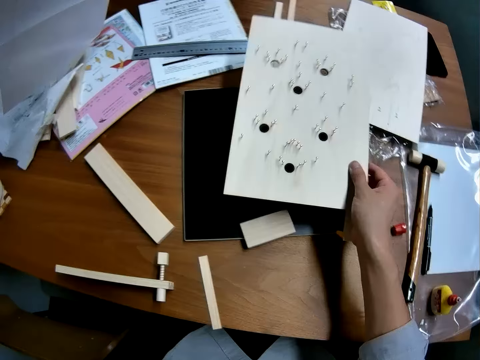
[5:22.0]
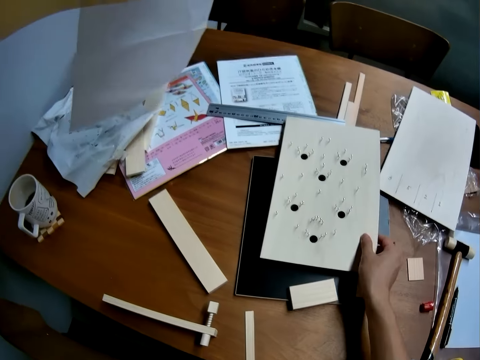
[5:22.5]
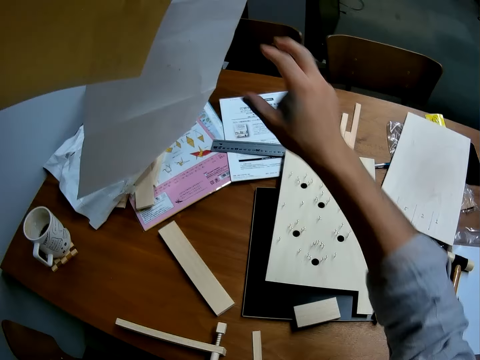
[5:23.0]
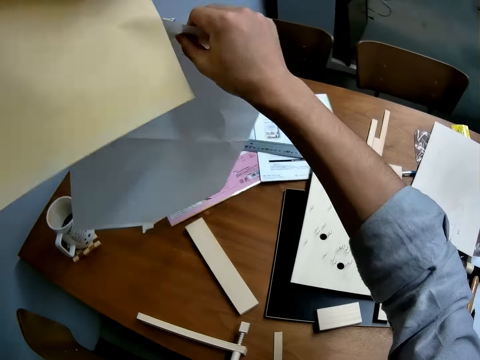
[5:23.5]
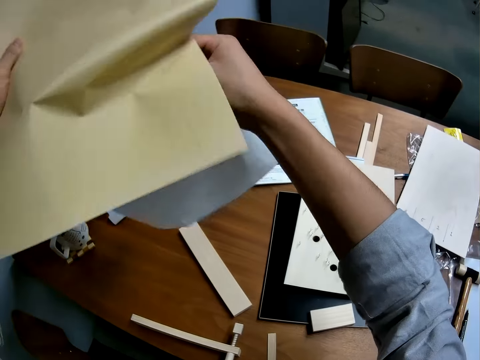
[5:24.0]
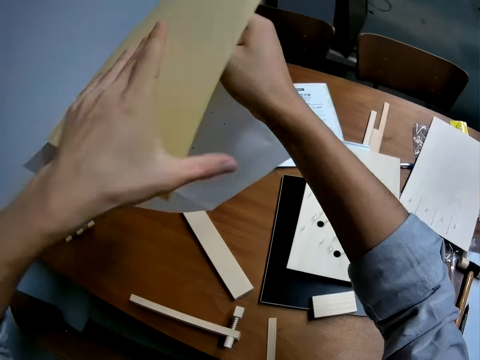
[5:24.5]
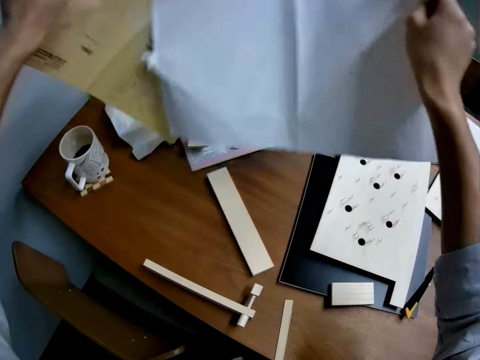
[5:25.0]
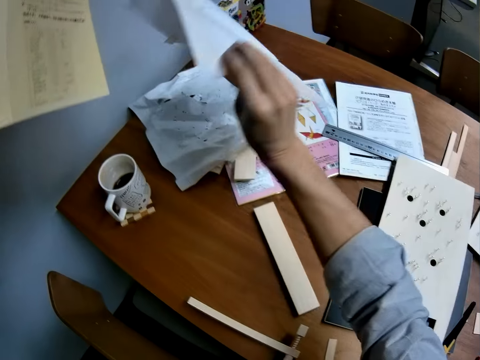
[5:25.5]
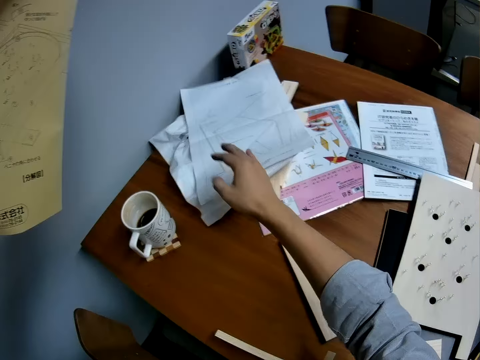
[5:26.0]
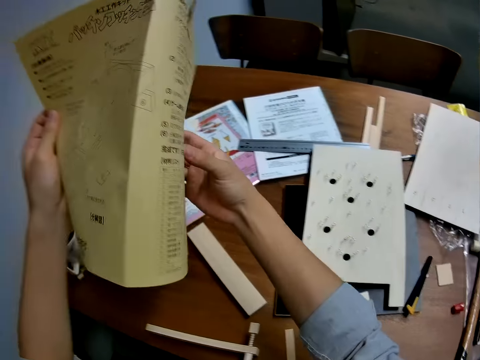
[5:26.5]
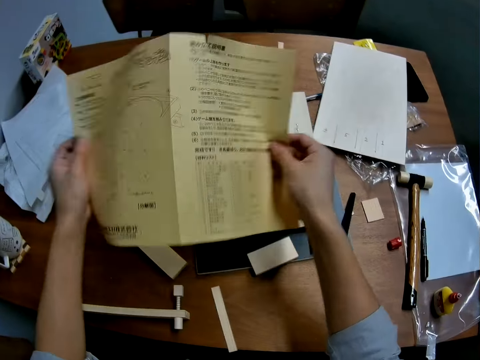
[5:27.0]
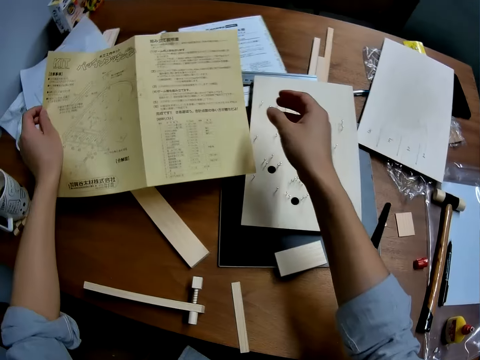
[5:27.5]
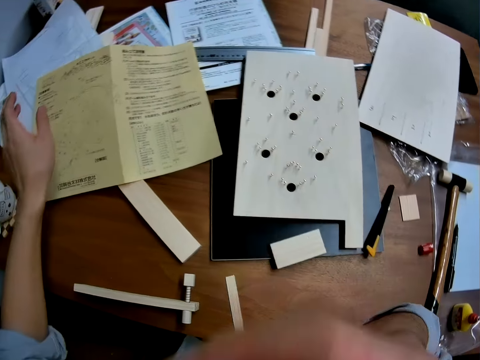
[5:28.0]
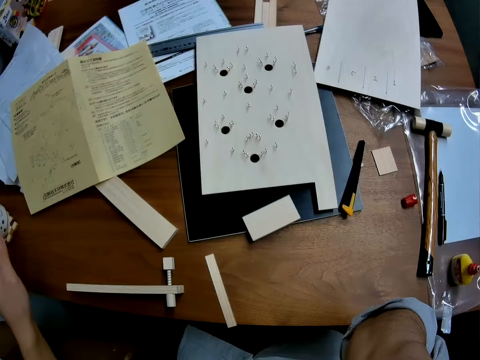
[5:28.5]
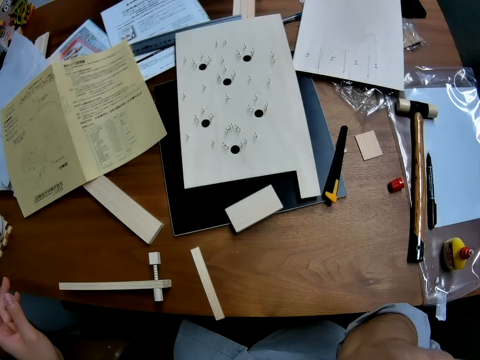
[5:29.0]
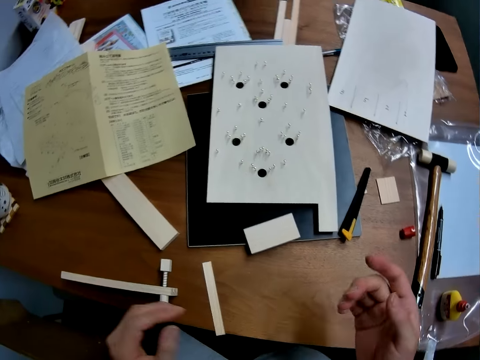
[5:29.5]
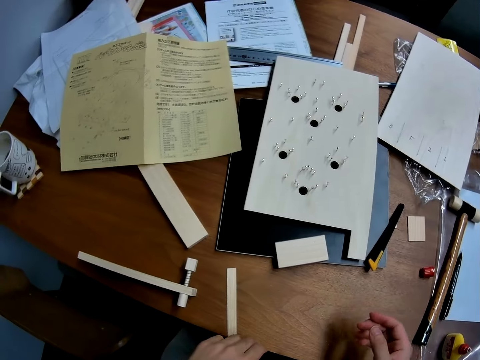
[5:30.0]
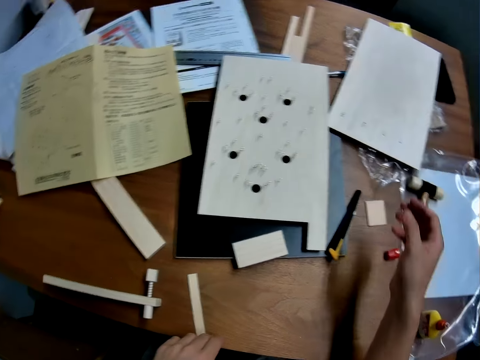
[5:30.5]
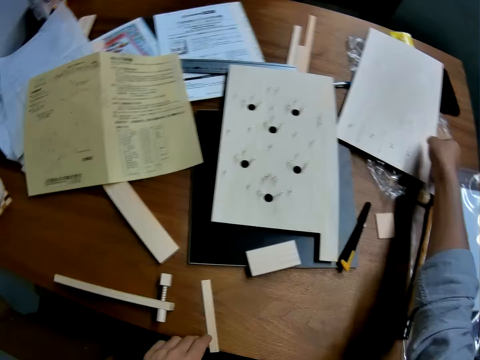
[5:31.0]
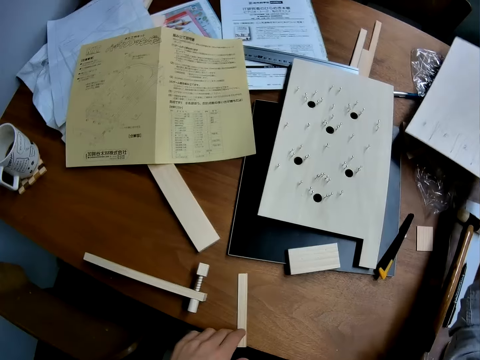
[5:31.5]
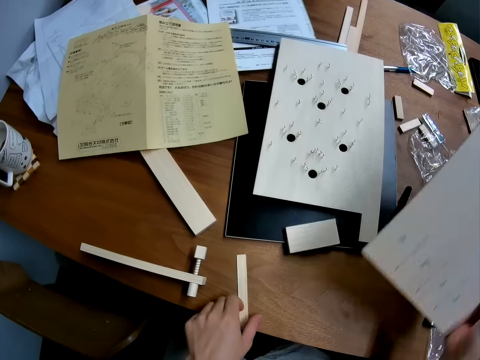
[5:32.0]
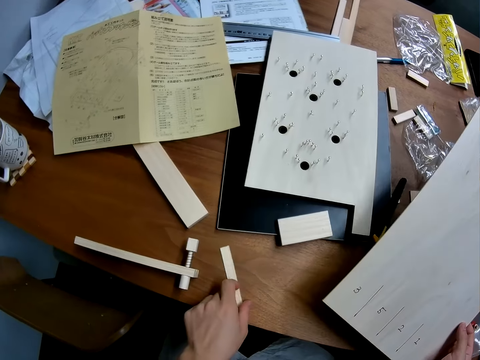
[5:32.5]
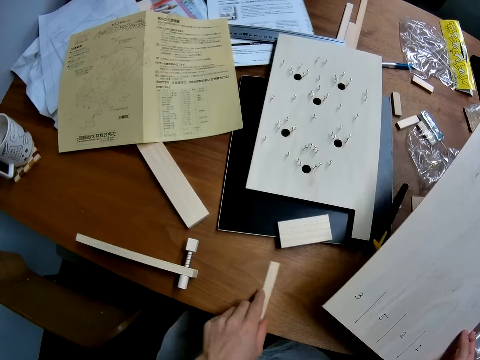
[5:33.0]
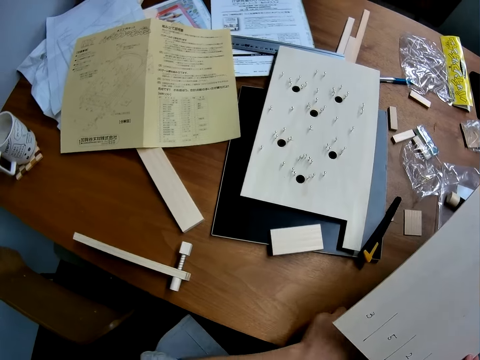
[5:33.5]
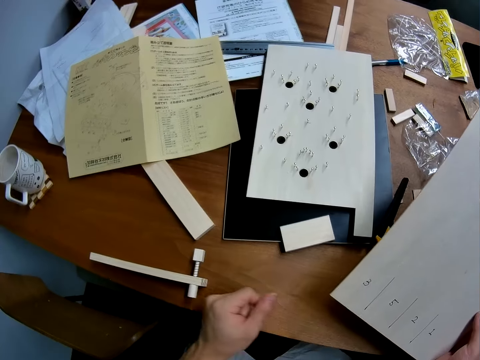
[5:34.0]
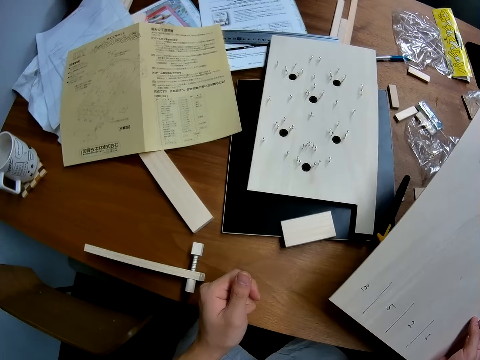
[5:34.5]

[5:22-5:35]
The camera wearer drops the plank on the black sheet on the table. He detaches a white paper from a brown paper. He drops the white paper on the table with his right hand. He spreads the brown paper and drops the brown paper on the table with his left hand. He touches the face. He picks up another plank with his right hand from the table. He moves a tiny piece of wood on the table with his left hand.

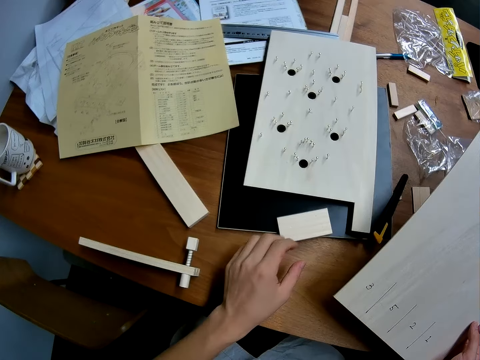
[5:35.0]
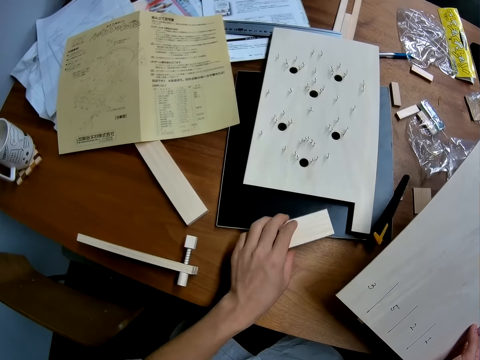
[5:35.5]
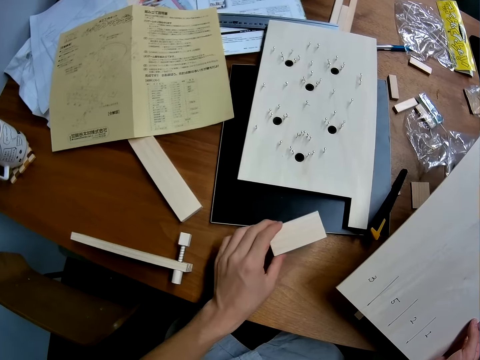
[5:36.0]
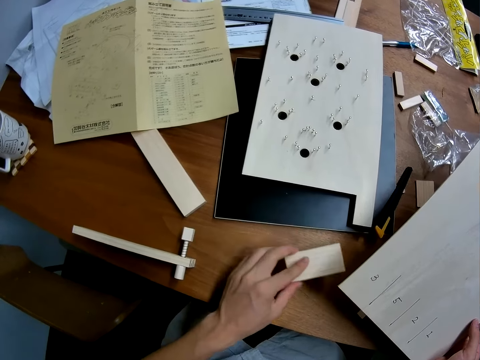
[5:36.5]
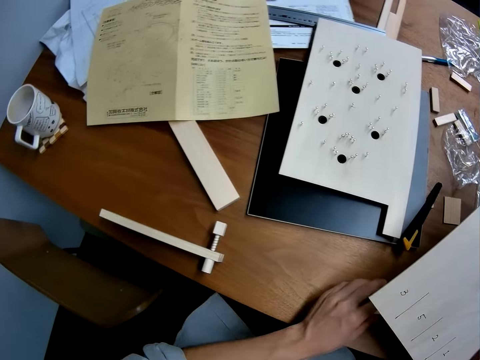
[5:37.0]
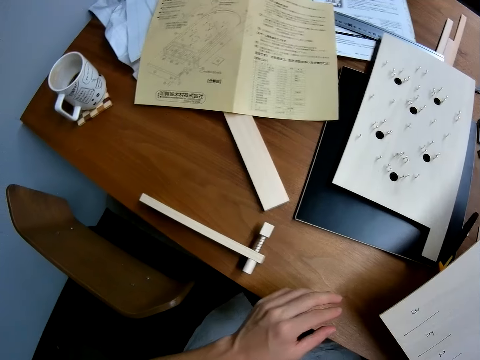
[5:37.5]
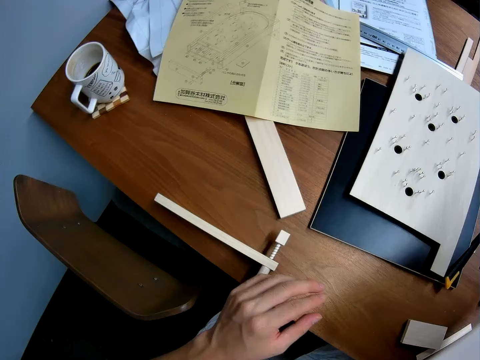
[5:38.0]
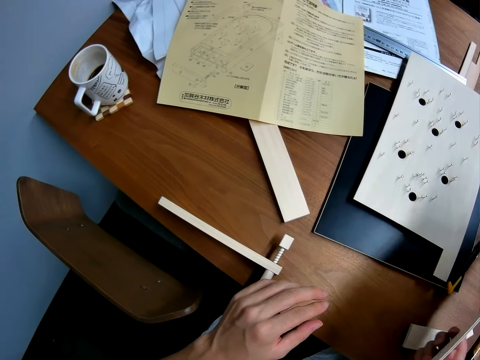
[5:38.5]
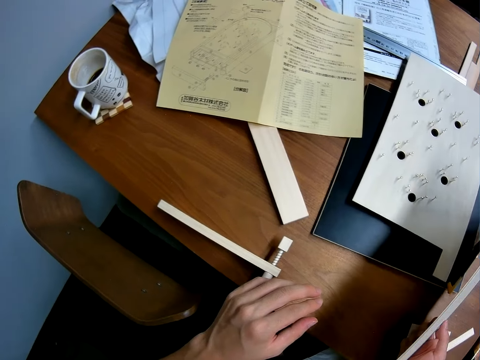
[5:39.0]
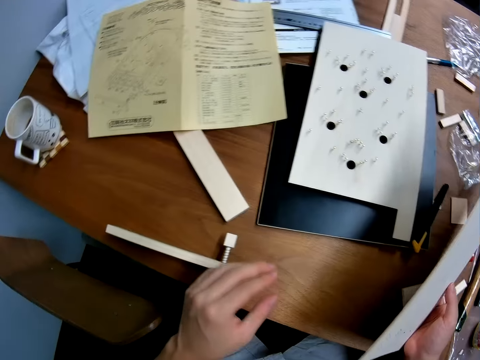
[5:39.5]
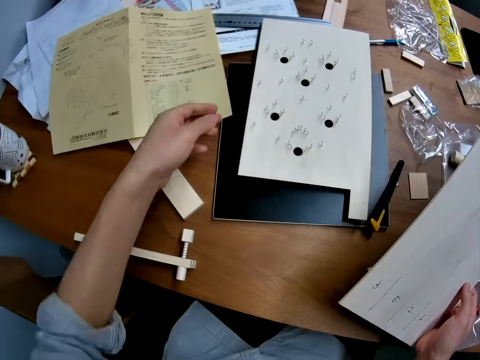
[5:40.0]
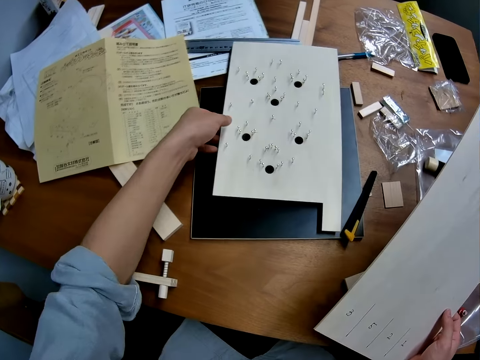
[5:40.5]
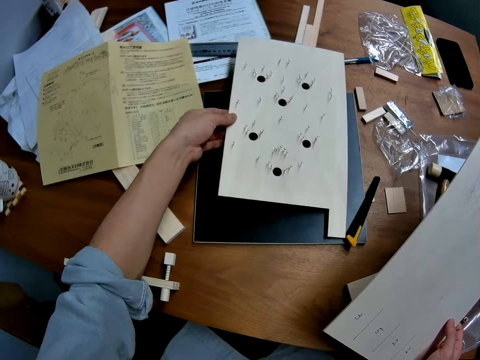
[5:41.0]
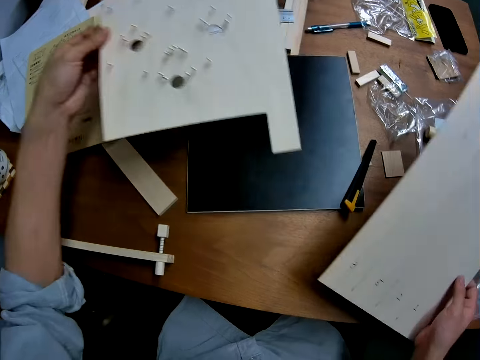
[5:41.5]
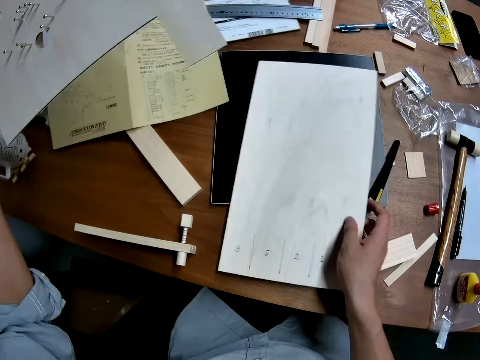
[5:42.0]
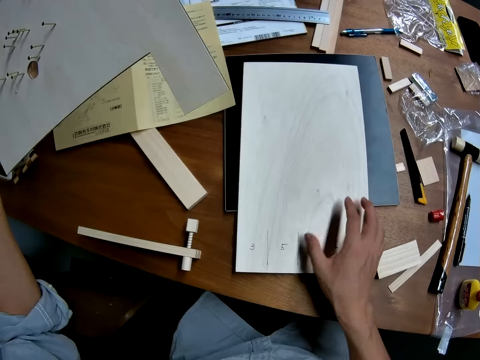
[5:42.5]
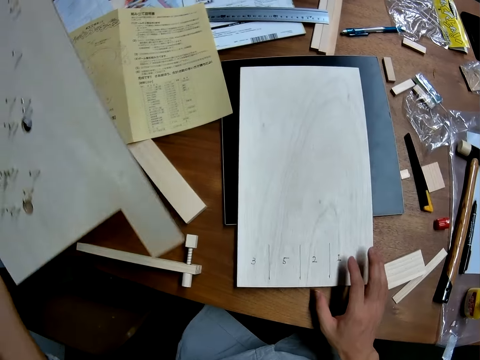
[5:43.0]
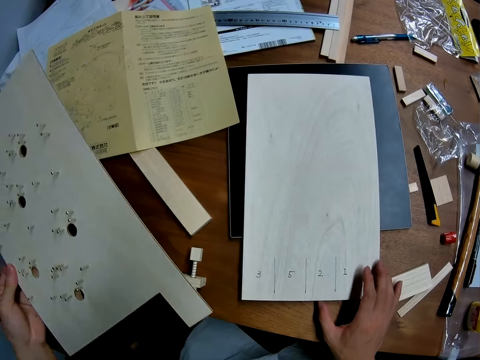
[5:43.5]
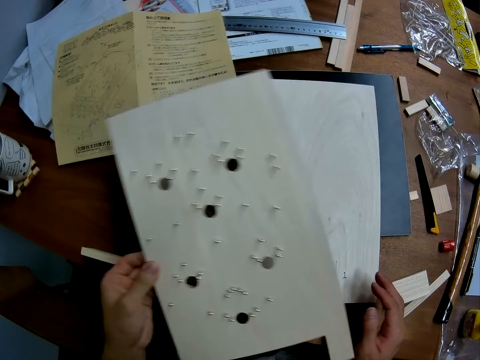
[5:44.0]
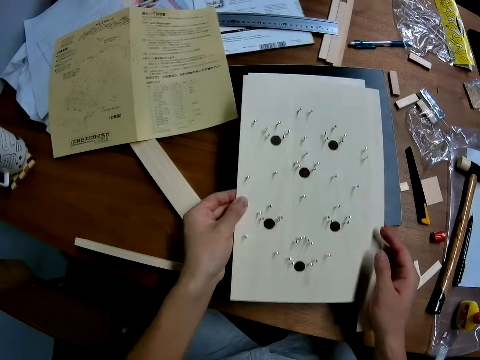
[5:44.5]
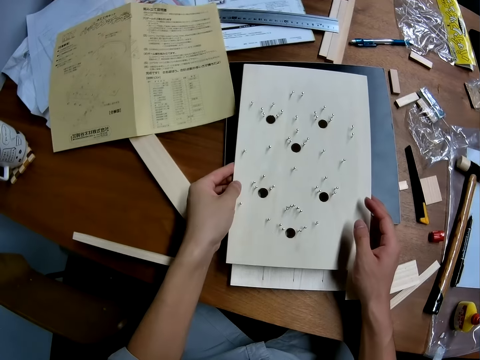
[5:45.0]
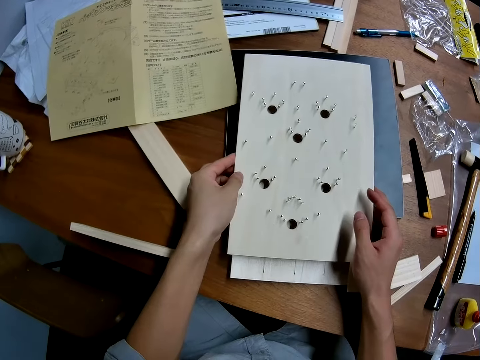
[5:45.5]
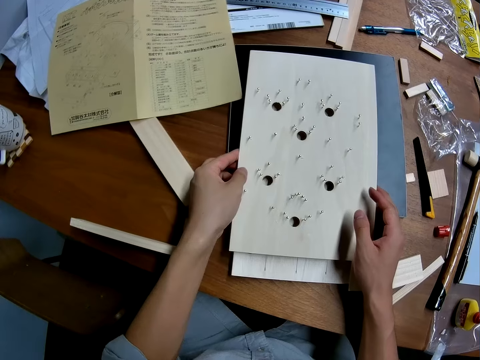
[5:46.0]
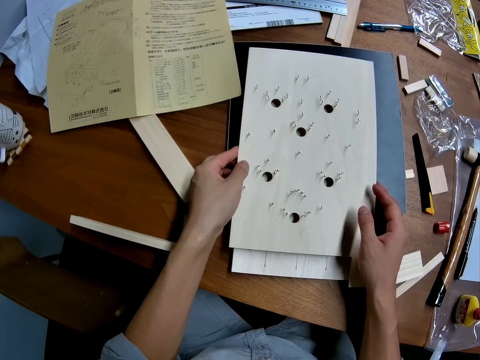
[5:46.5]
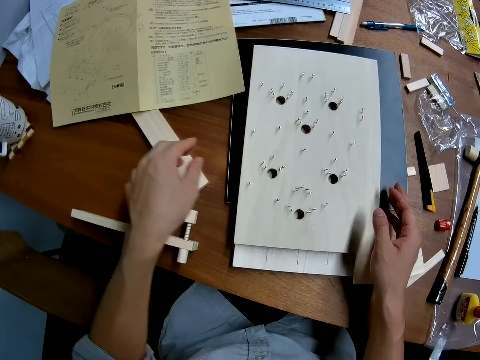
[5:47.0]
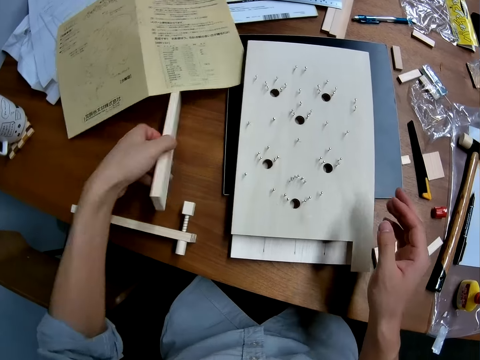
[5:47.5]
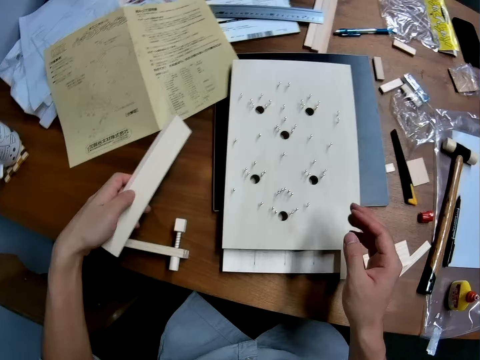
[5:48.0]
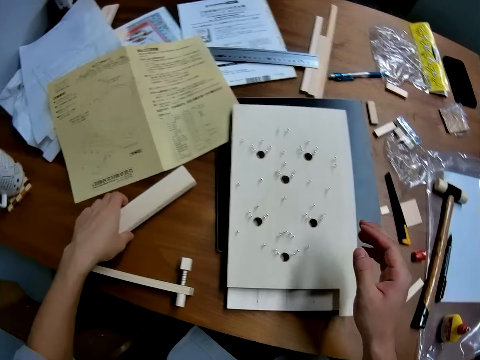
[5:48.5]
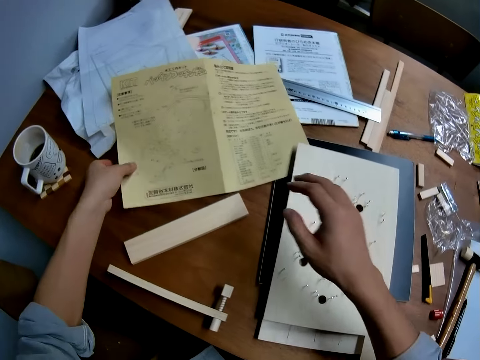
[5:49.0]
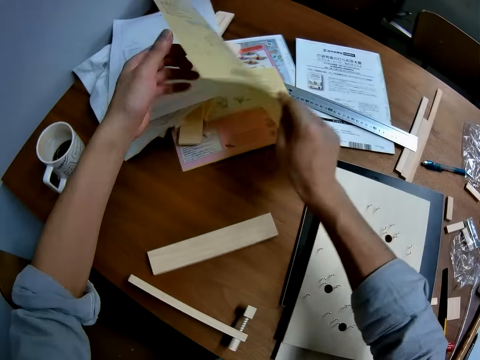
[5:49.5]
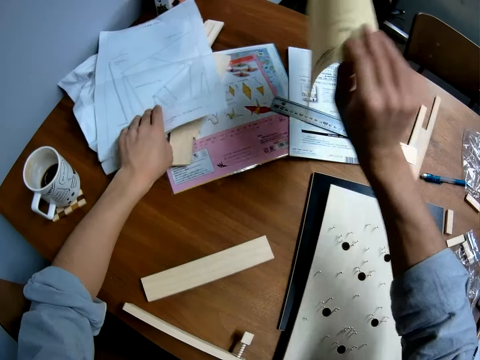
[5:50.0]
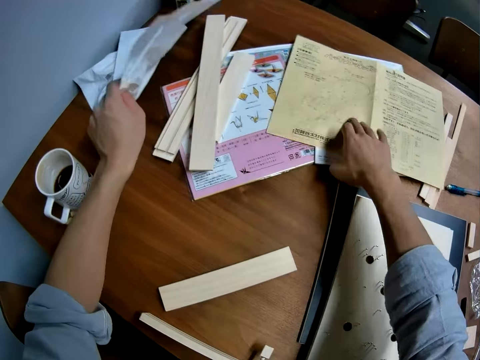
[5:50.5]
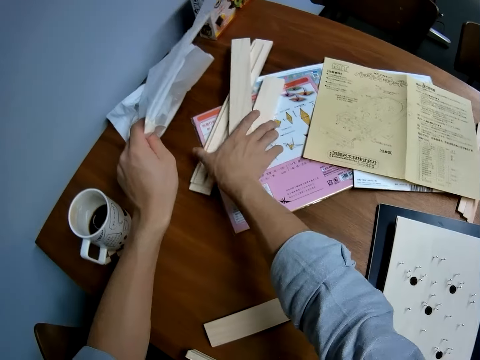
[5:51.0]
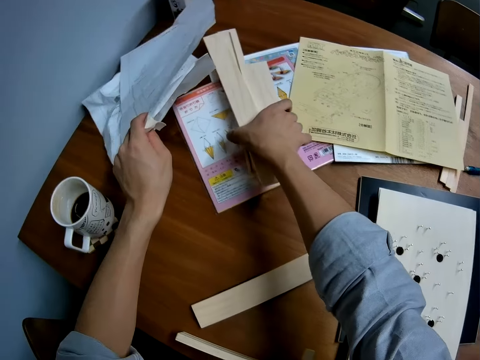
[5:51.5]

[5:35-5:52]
The camera wearer moves another small piece of wood on the table with his left hand. He selects the woodcrafts on the table. He stares at the table. He takes the first plank from the table with his left hand. He drops the second plank on the black sheet with his right hand. He drops the first plank on top of the second one. He picks up a piece of wood from the table with his left hand. He drops the piece of wood back on the table. He picks up the brown paper from the table with his left hand. He collects the brown paper with his right hand. He drops the brown paper on the table with his right hand. He adjusts white papers on the table with his left hand. He selects the papers on the table. He takes wood casings from beneath the white papers on the table with his right hand.
